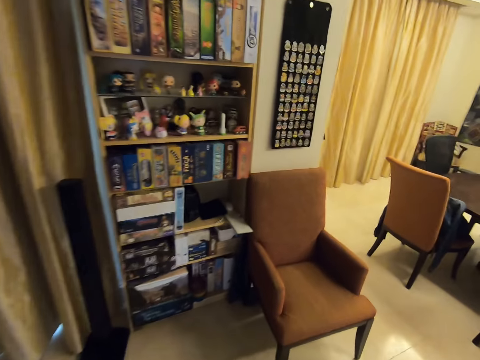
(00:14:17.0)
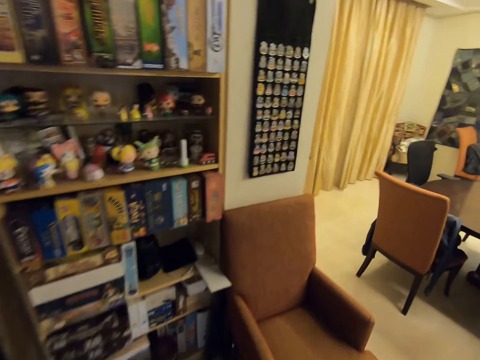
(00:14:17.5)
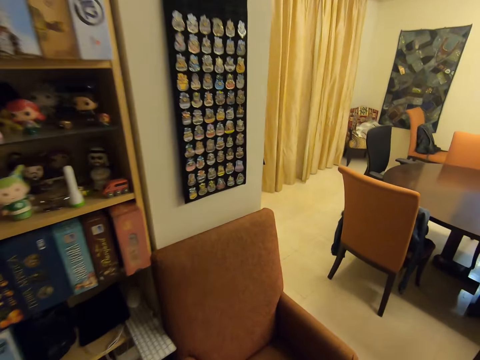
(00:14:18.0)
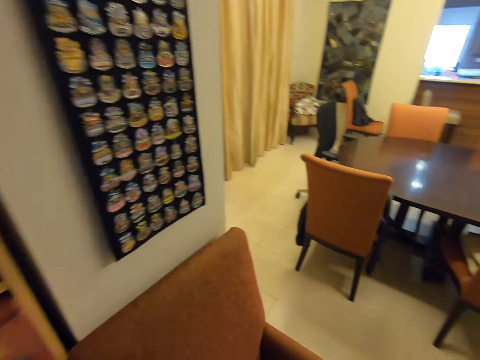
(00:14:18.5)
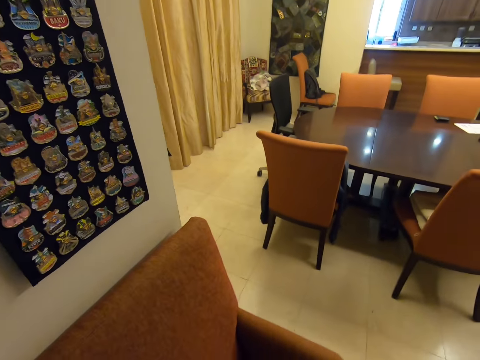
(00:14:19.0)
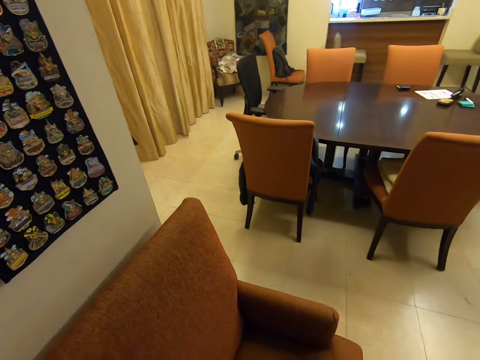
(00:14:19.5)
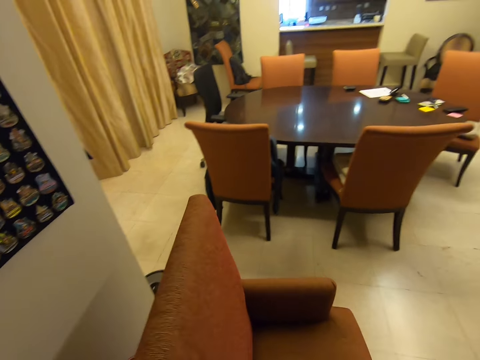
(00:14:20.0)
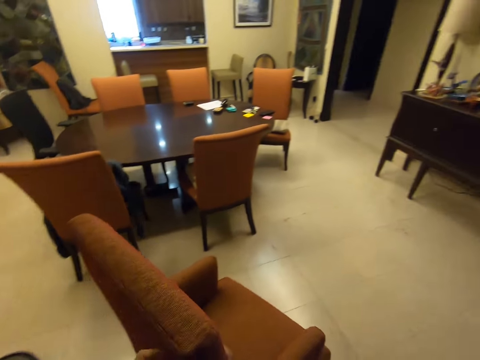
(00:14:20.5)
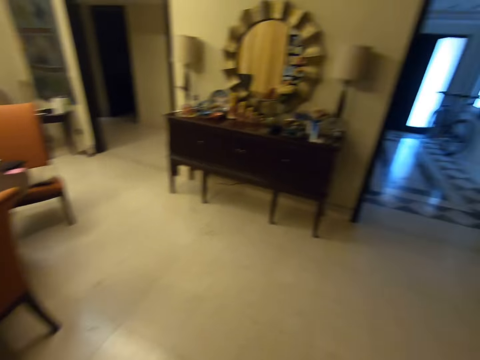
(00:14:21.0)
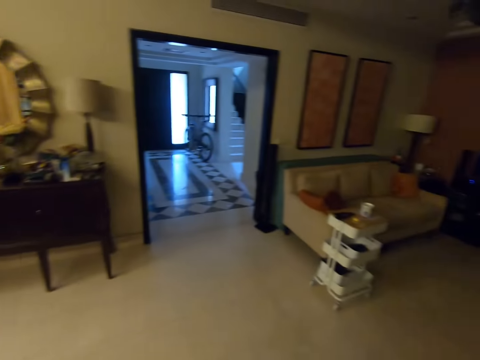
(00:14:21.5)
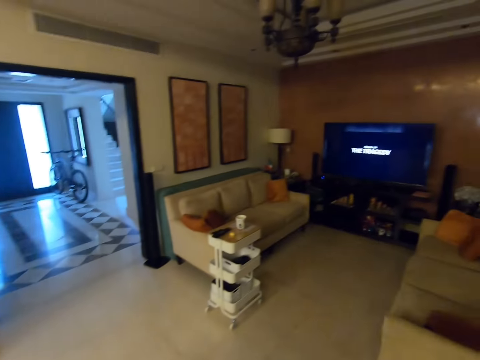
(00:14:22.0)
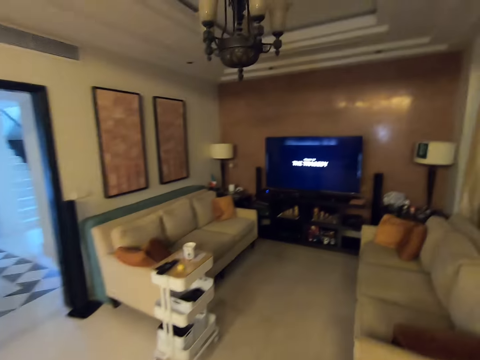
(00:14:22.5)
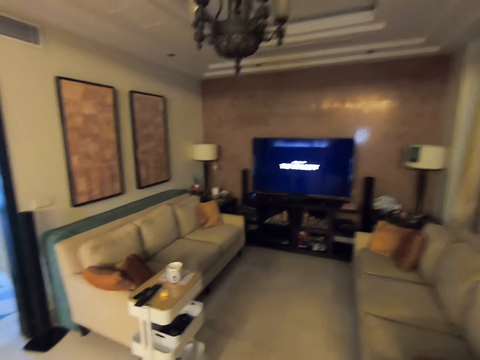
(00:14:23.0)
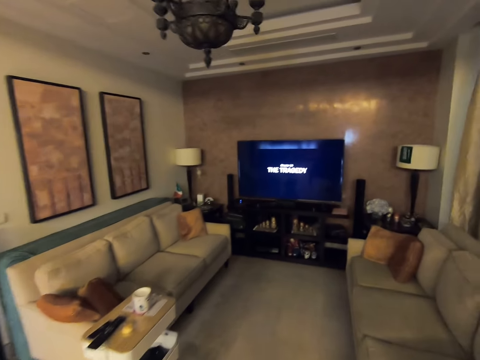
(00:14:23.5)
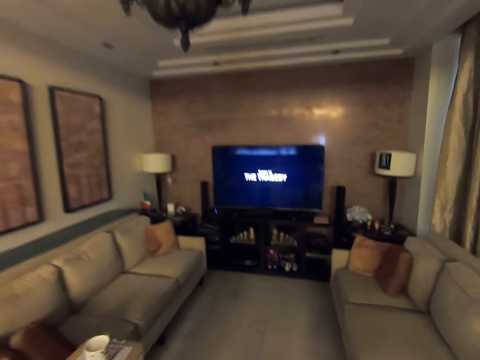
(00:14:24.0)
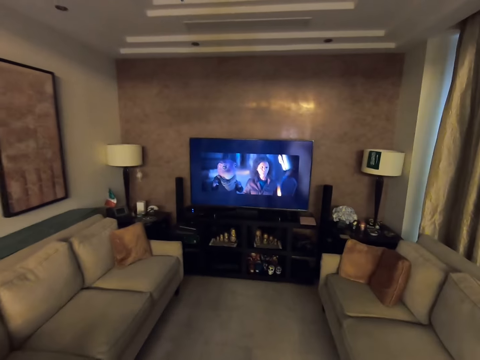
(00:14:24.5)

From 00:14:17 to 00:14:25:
The camera wearer pulls the chair away from the wall. They move the chair to the living room.

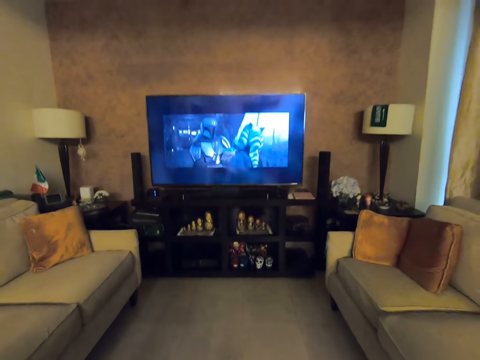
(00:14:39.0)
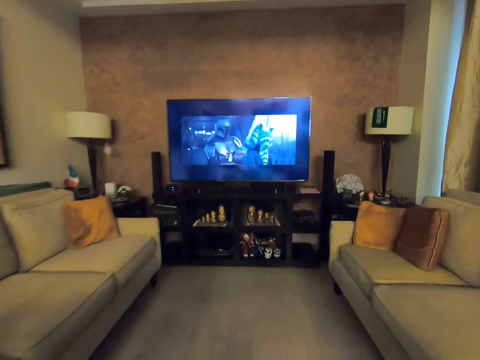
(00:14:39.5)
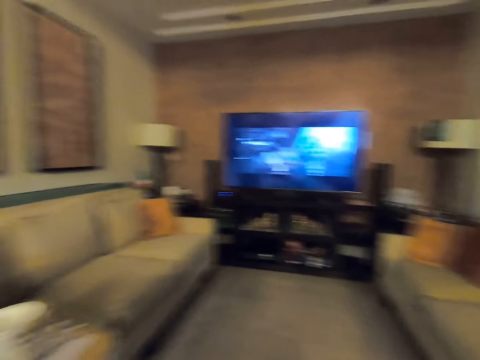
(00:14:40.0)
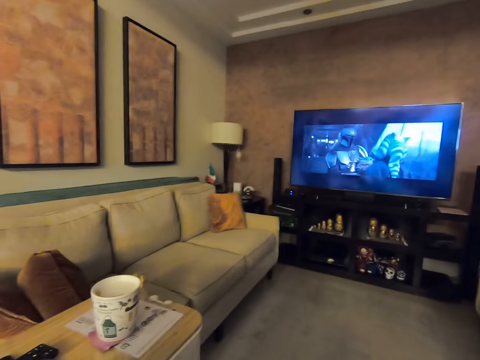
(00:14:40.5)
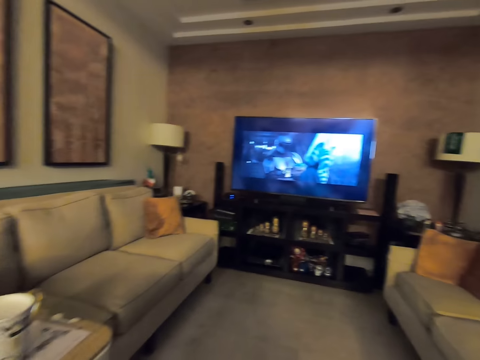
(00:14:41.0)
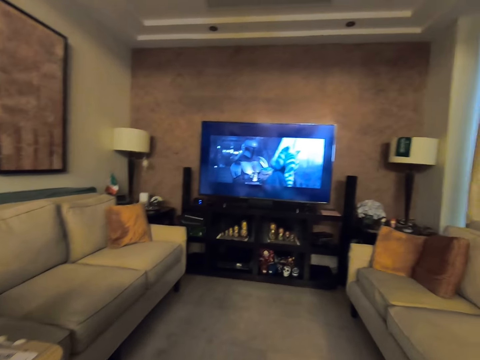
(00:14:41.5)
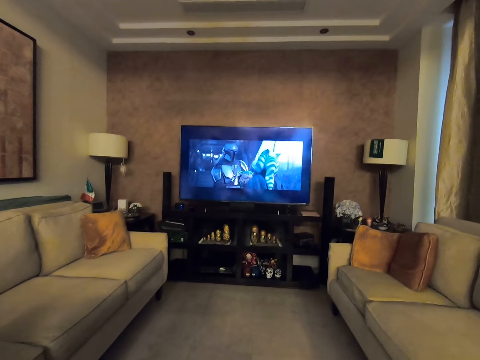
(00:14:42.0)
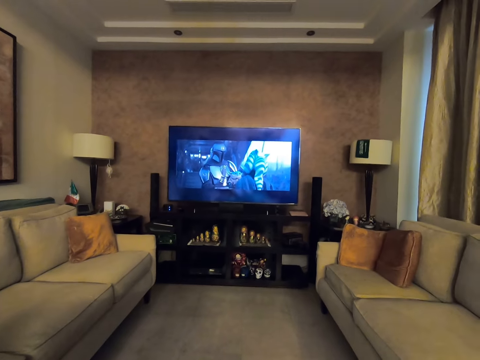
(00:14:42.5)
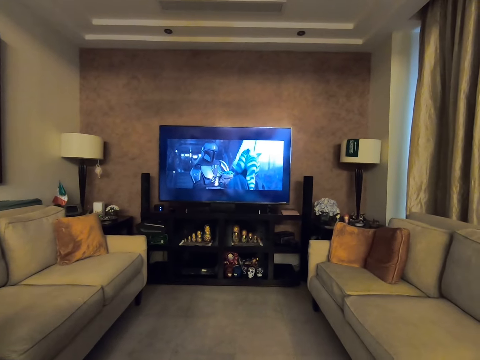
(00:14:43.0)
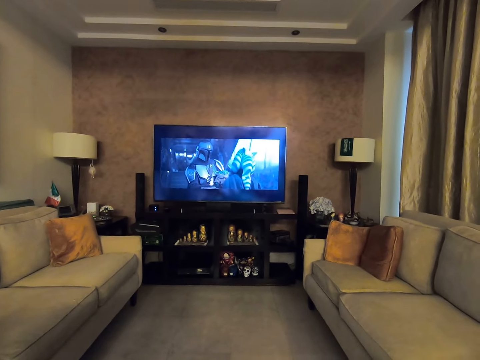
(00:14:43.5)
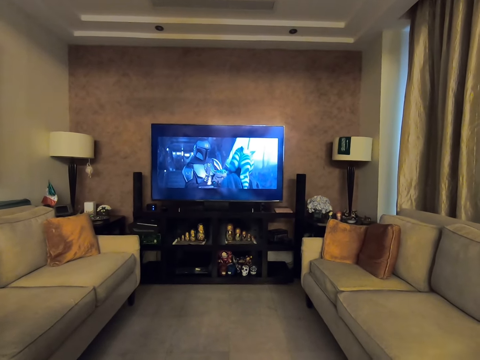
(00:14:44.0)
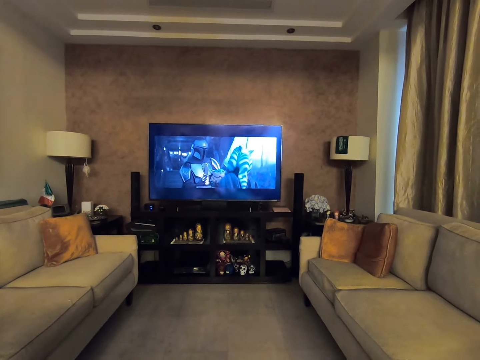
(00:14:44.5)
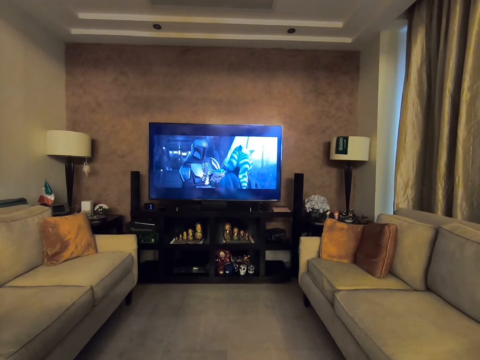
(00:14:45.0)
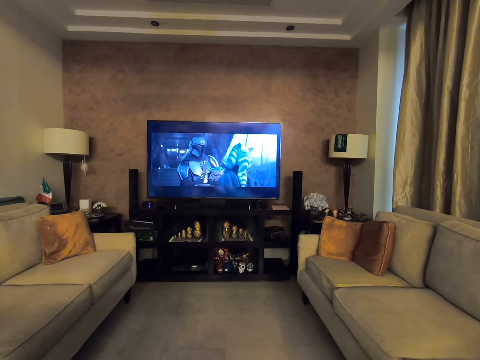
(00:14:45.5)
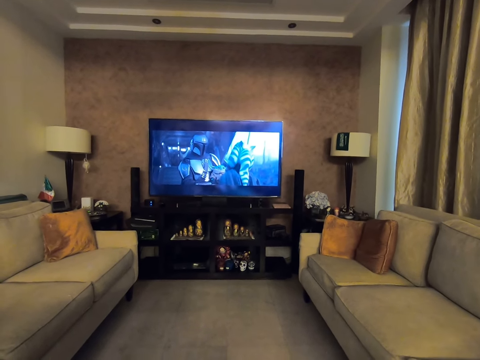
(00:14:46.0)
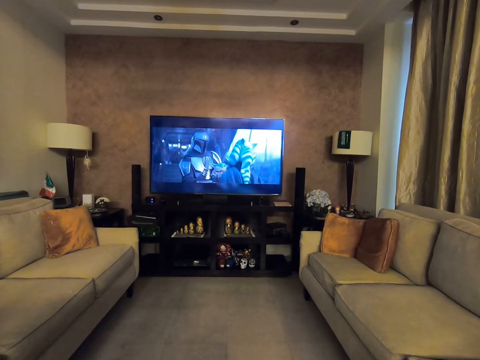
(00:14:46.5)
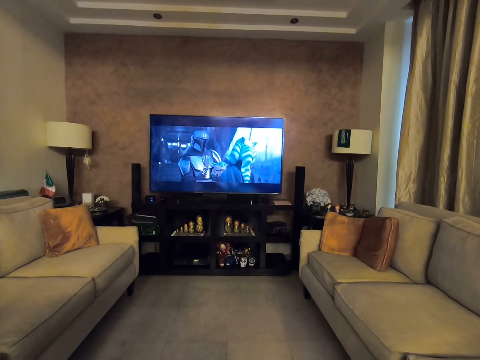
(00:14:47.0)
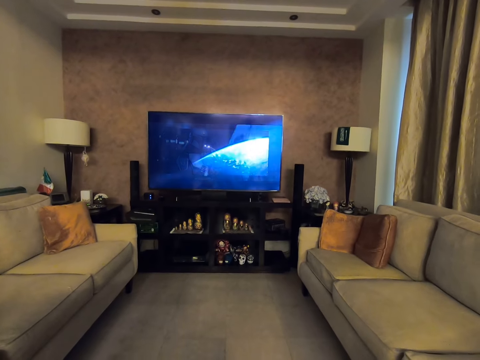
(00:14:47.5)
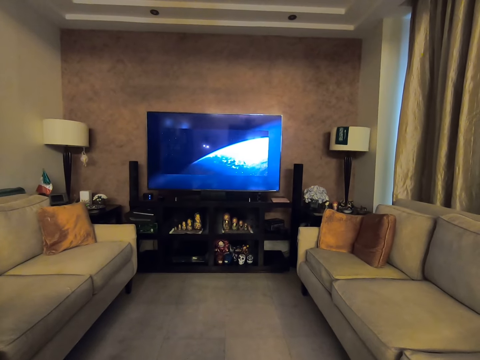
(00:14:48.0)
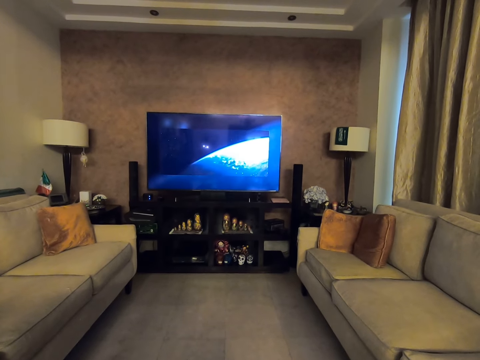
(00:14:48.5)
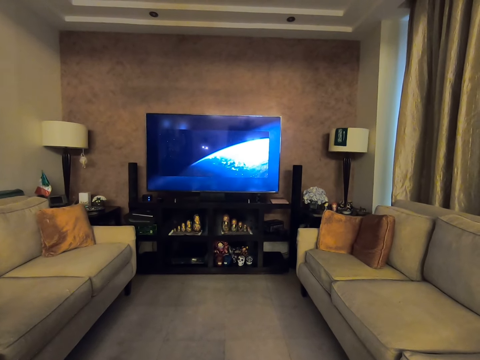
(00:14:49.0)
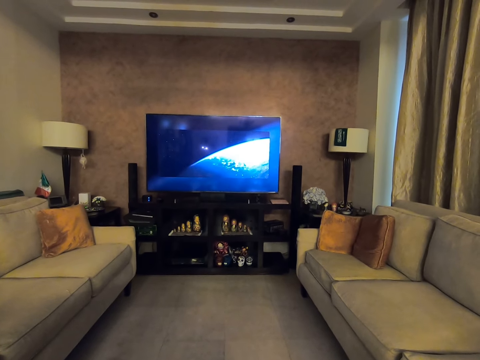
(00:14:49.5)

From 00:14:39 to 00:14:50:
The camera wearer sits down. They watch a movie review on the television.

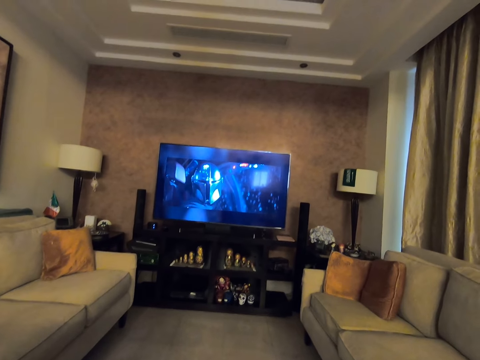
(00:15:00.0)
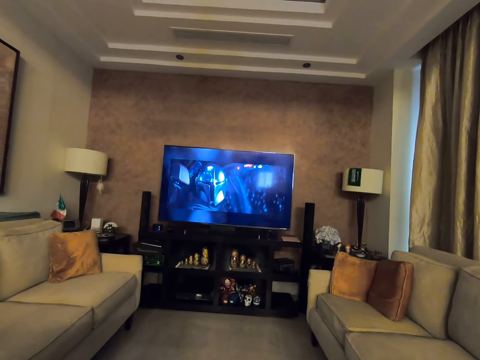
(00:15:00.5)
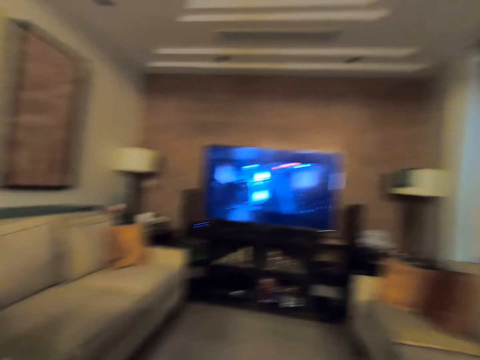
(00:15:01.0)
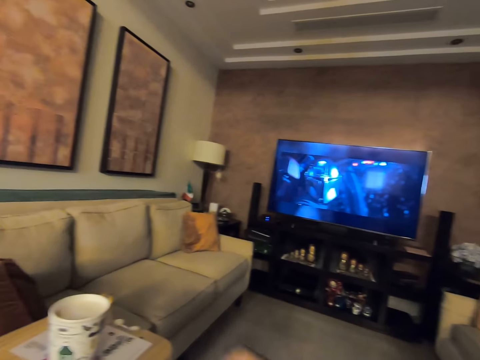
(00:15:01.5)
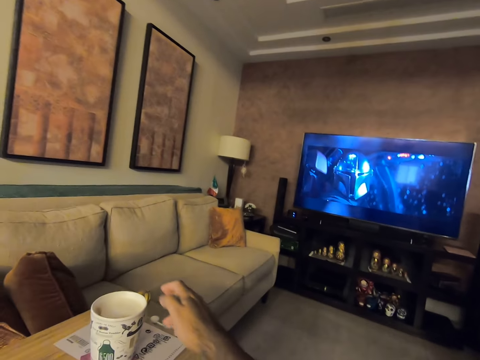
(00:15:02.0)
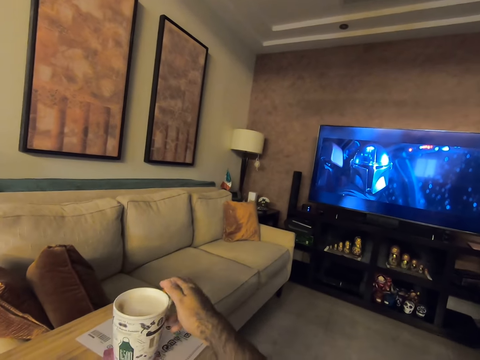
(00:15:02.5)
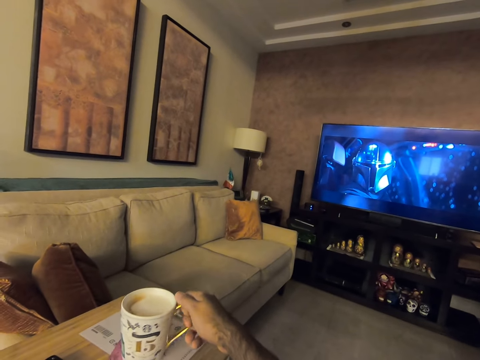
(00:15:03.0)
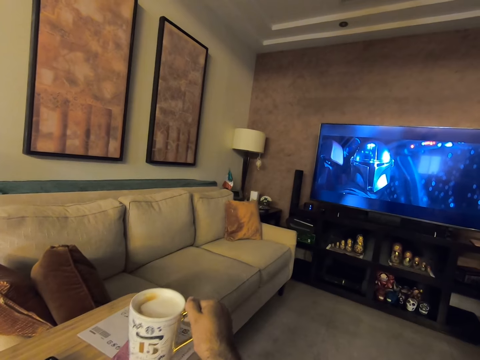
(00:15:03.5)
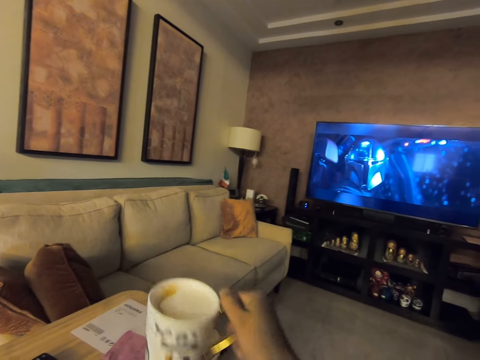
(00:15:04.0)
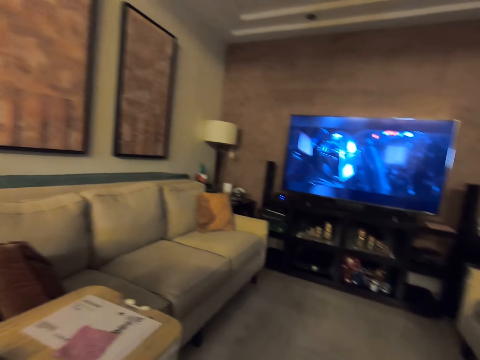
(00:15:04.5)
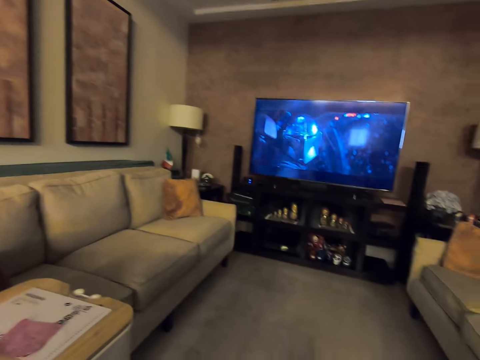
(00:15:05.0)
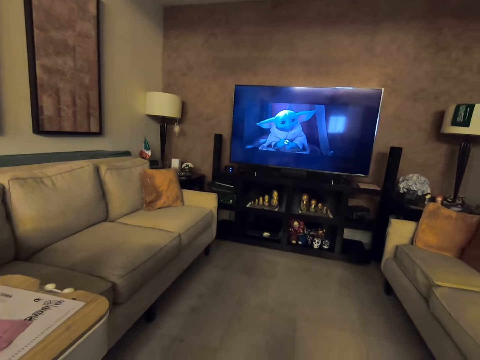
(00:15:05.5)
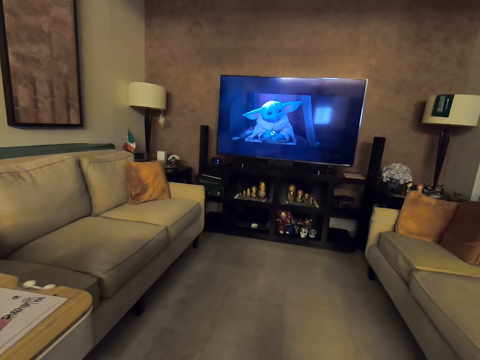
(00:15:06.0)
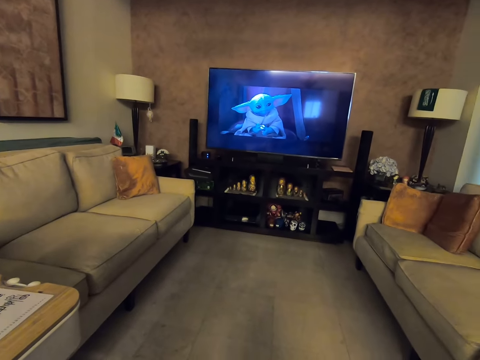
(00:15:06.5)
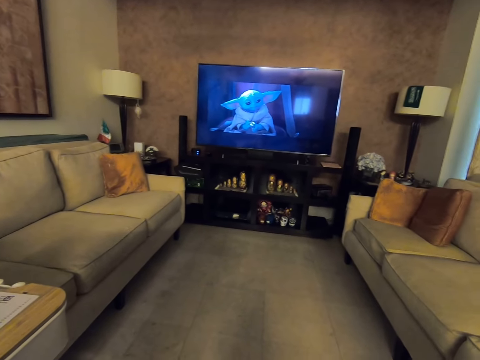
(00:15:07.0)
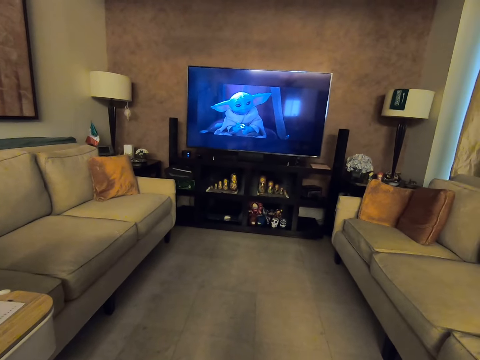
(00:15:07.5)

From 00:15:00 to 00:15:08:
The camera wearer picks up a mug of coffee from a table.
